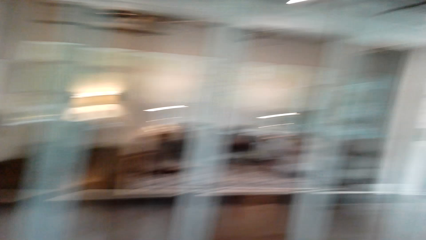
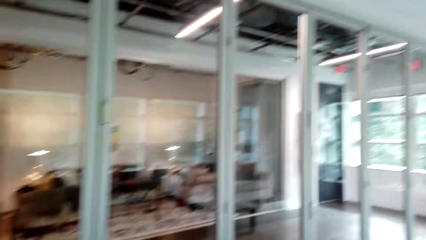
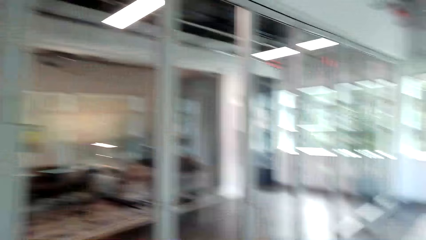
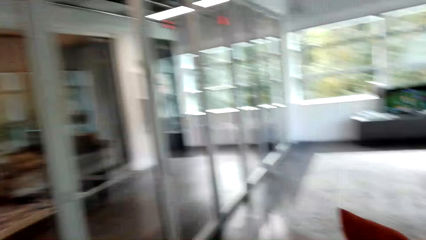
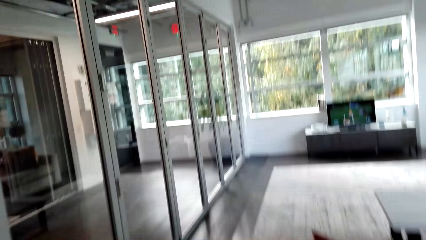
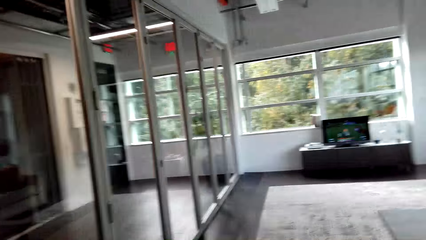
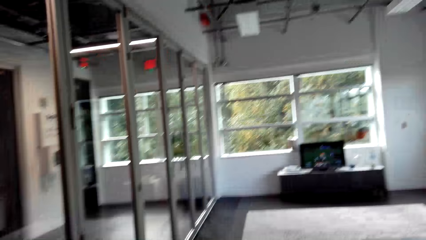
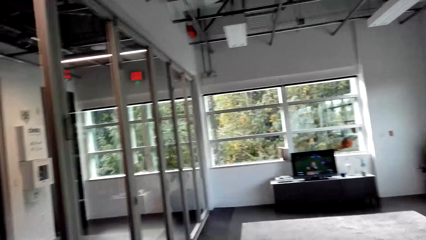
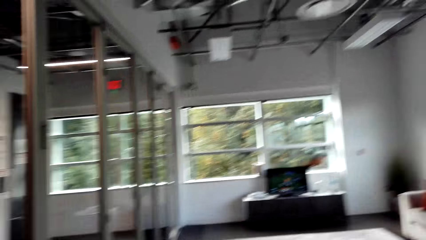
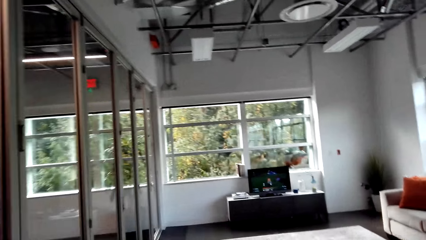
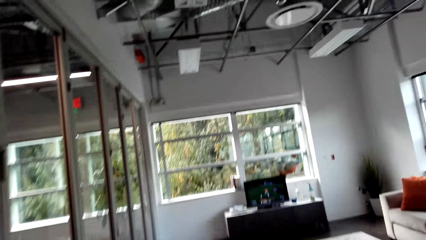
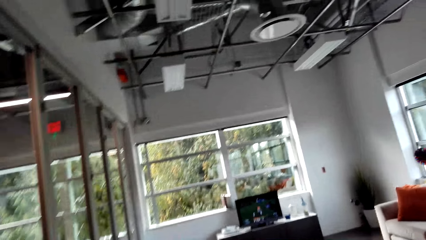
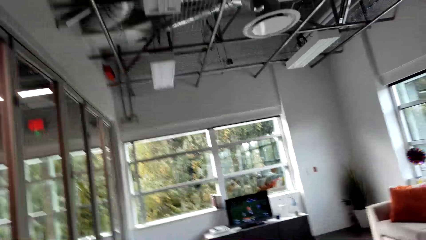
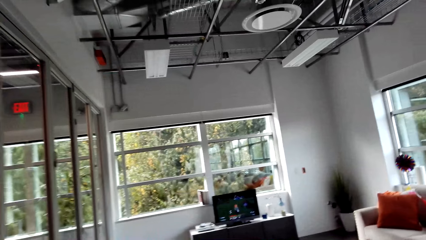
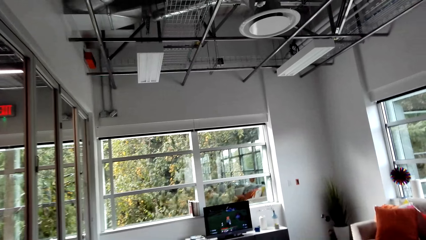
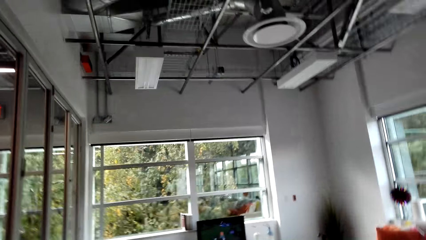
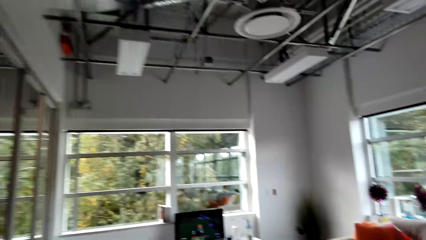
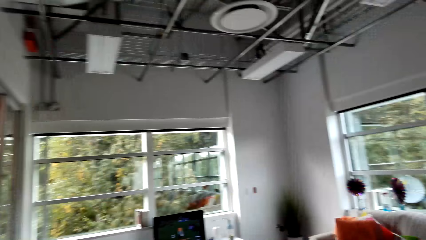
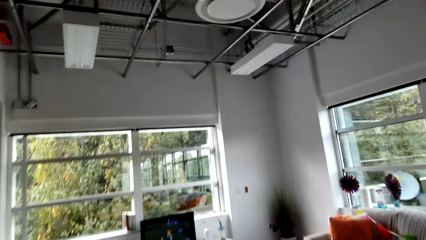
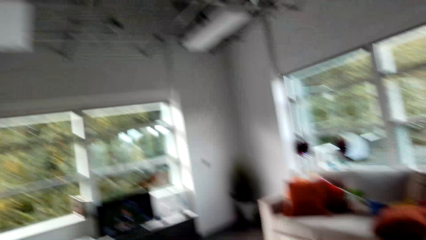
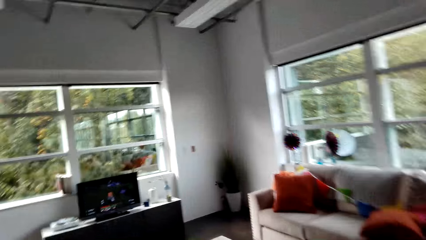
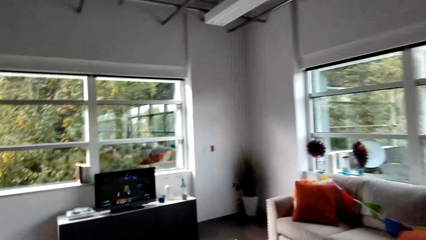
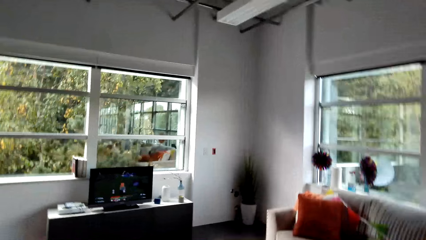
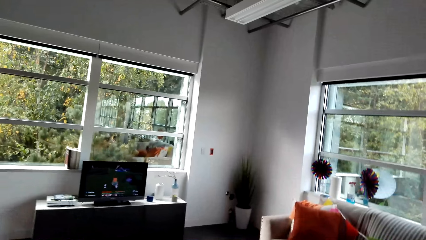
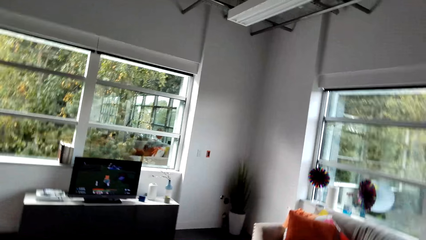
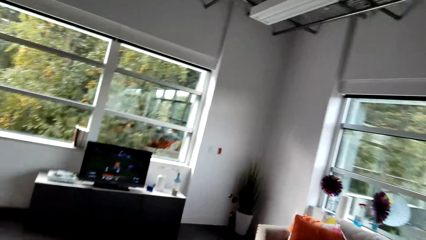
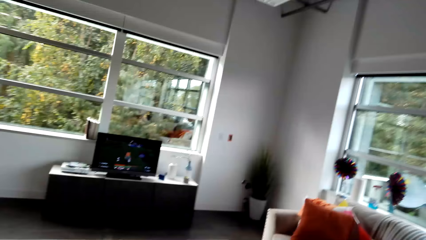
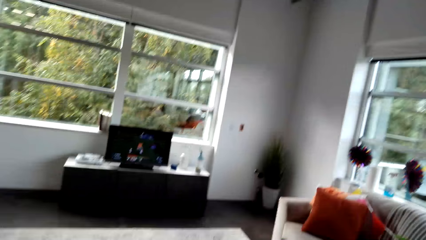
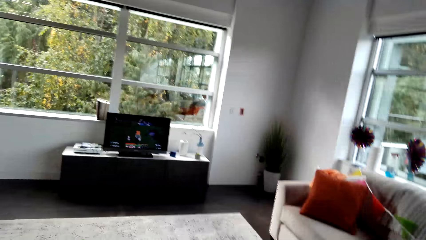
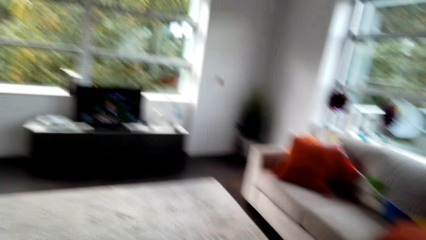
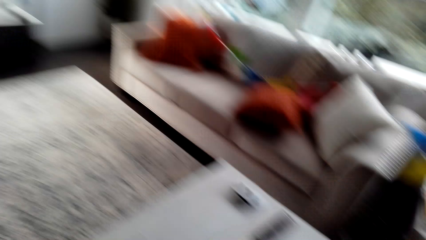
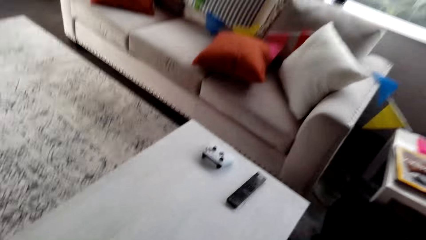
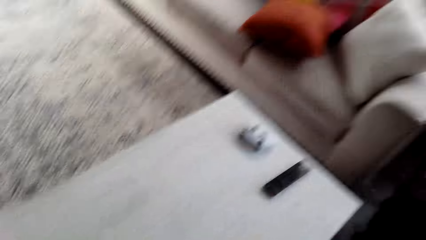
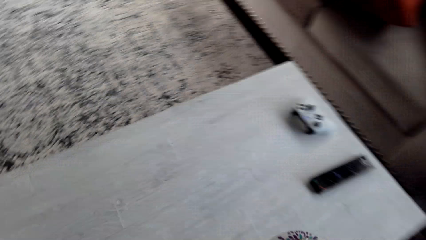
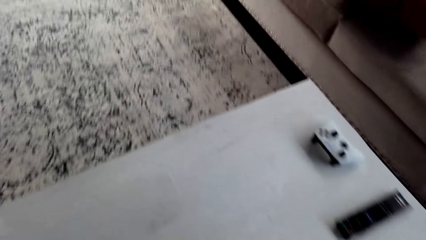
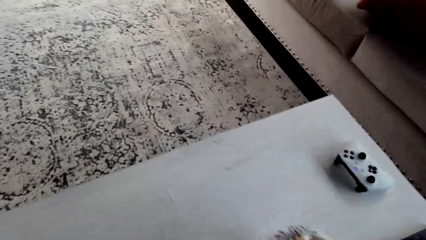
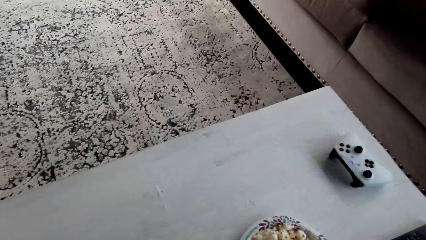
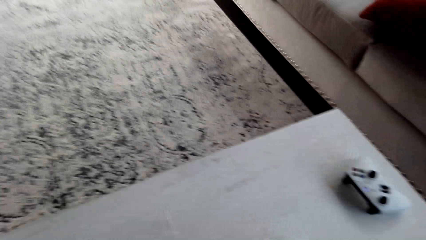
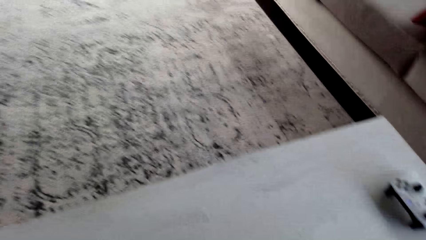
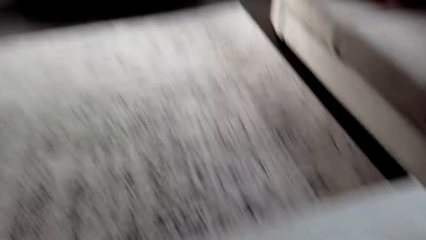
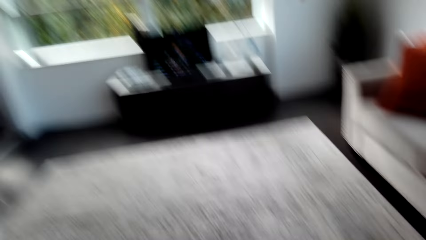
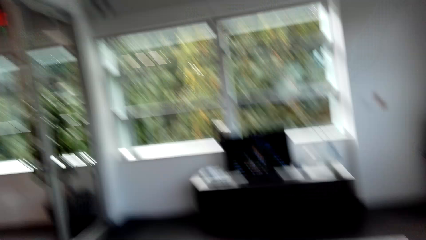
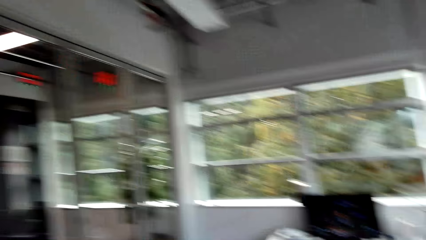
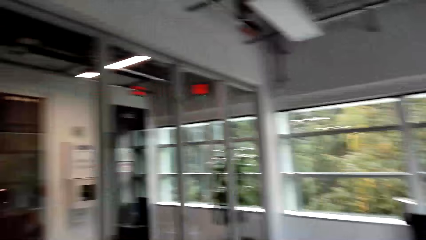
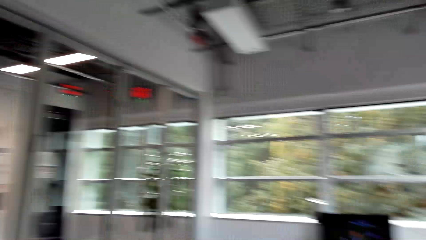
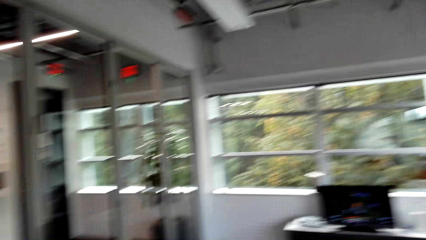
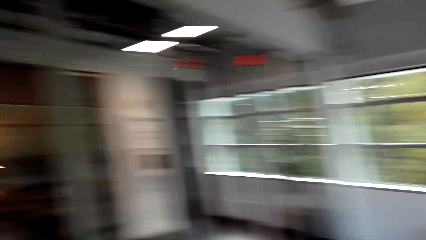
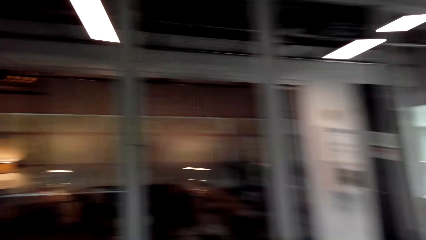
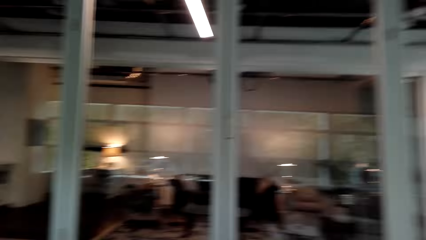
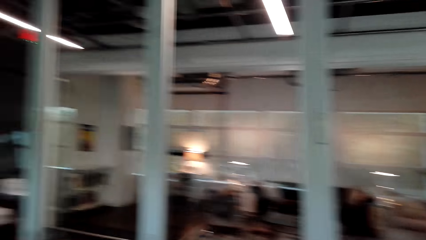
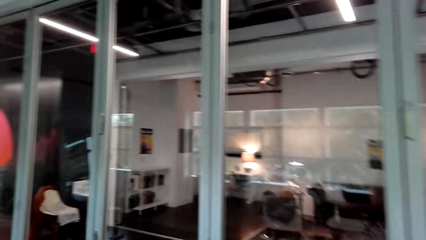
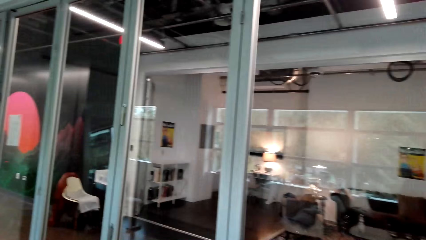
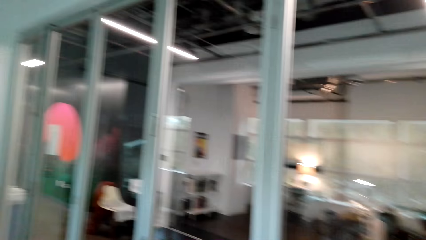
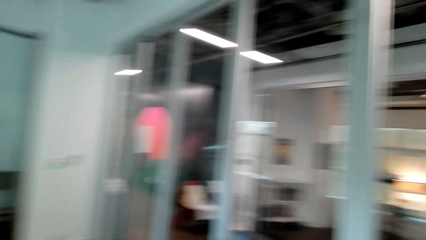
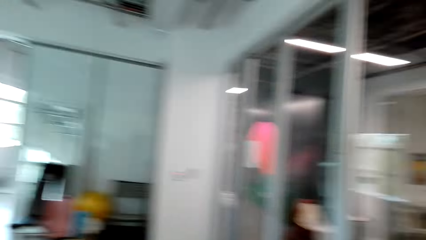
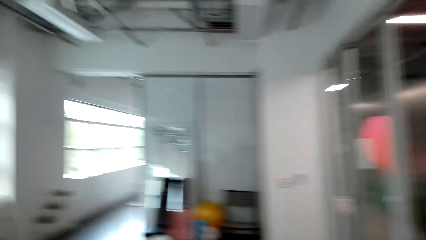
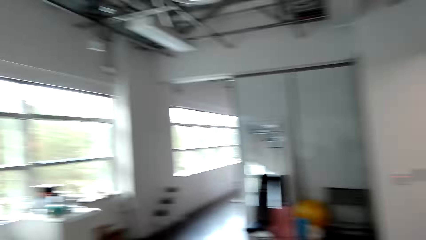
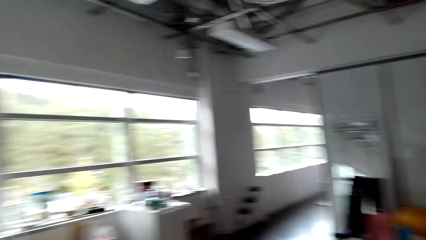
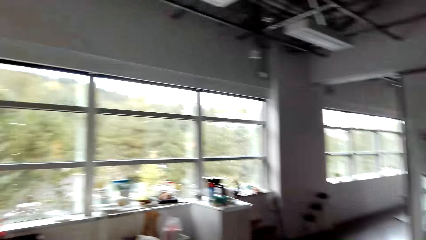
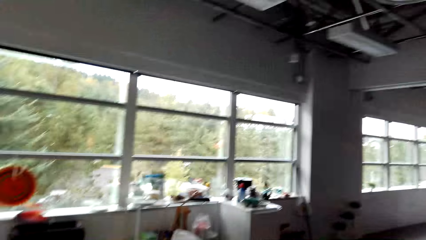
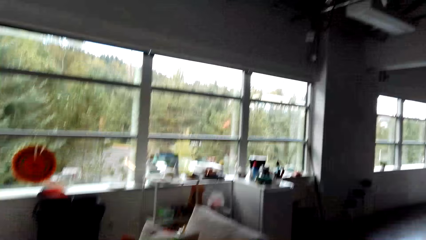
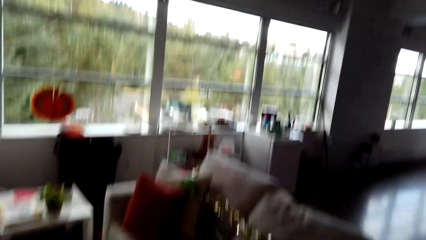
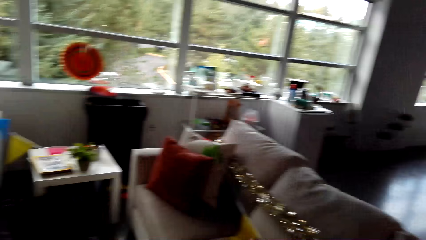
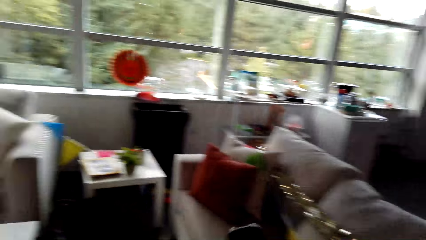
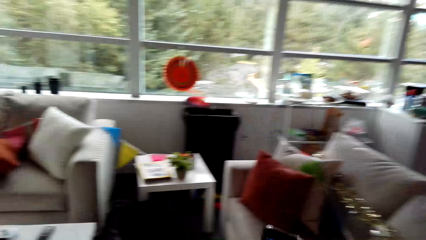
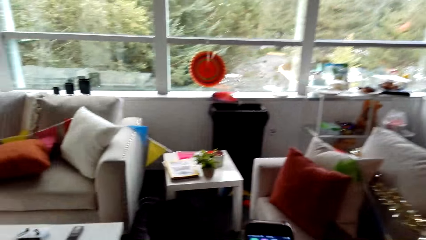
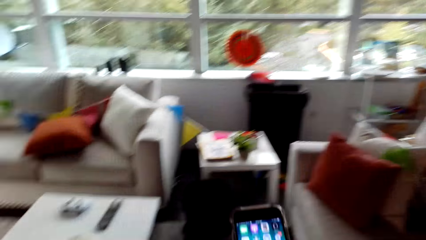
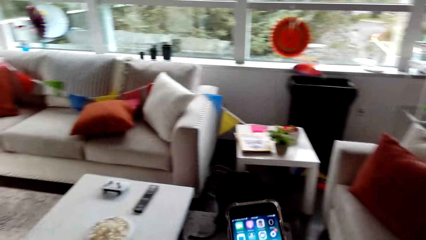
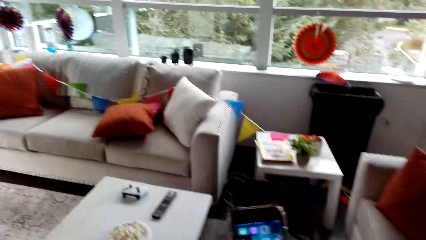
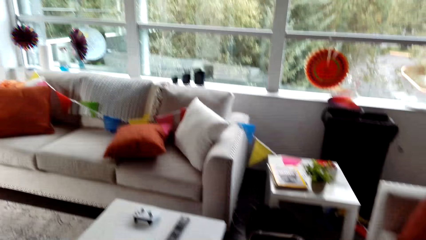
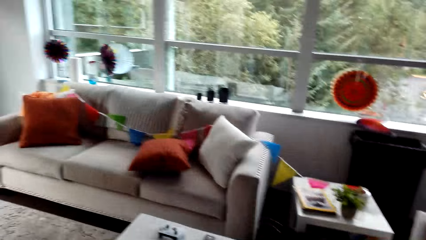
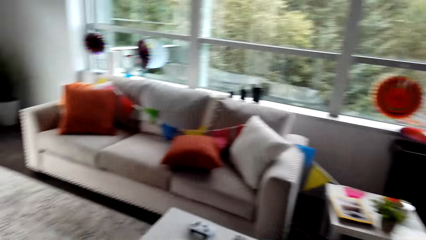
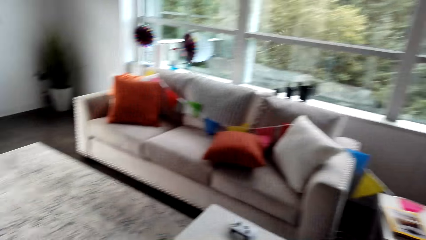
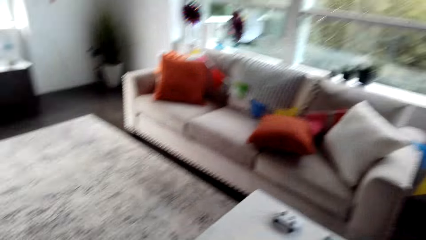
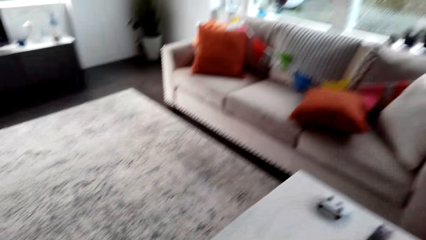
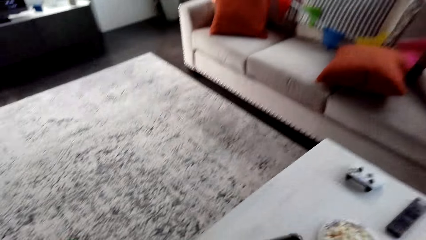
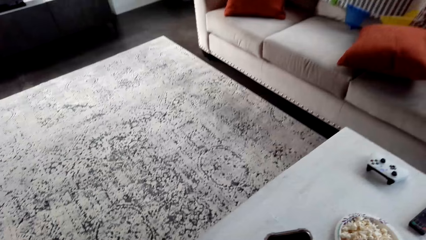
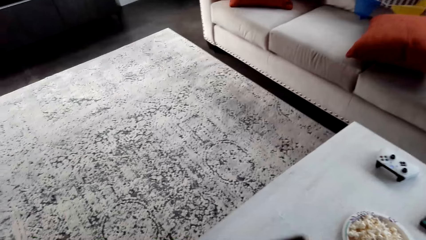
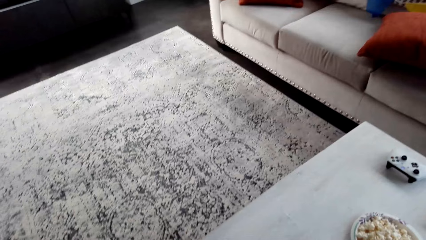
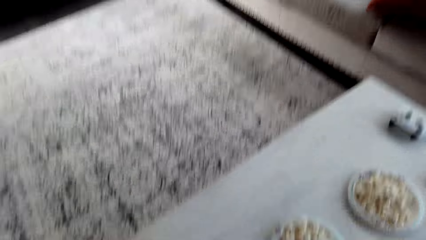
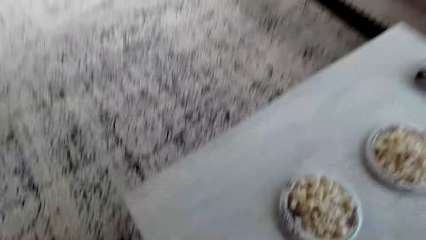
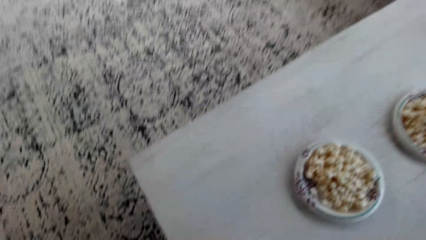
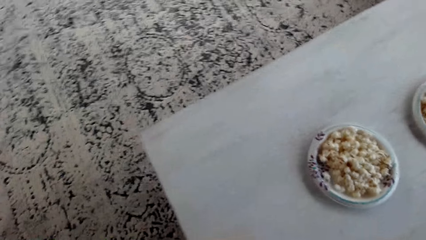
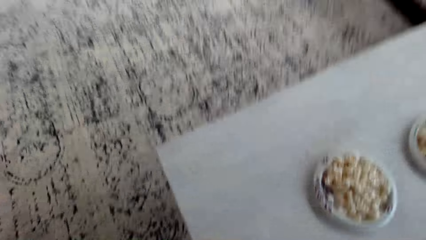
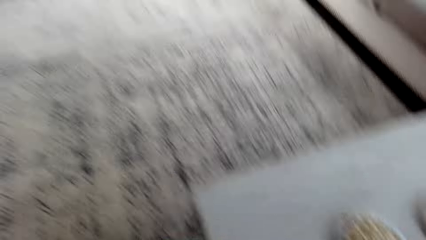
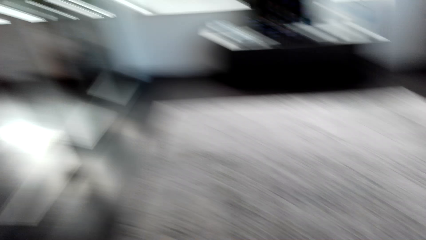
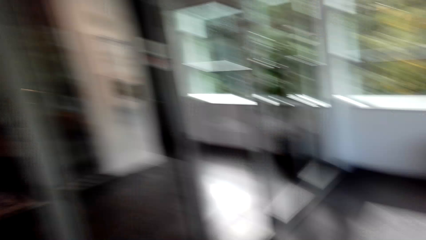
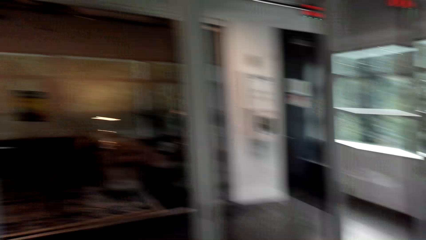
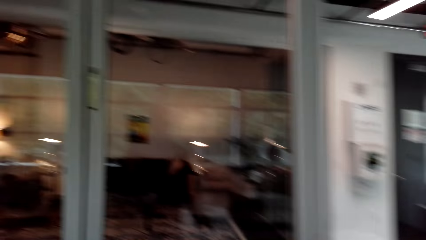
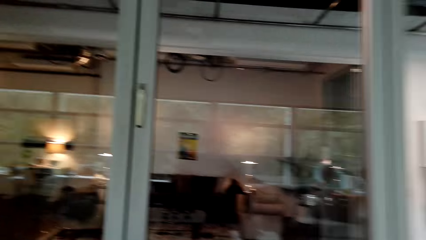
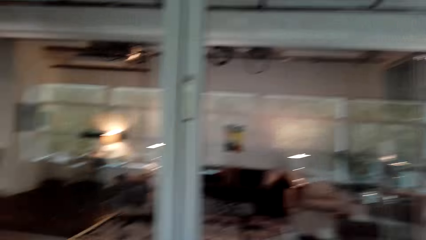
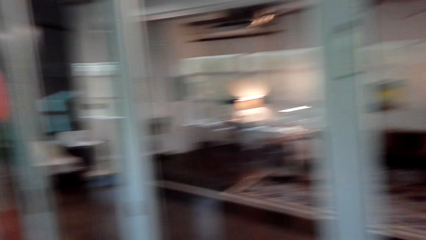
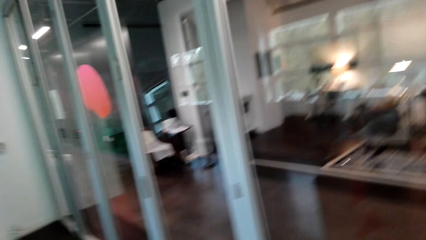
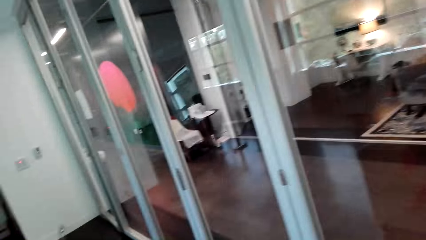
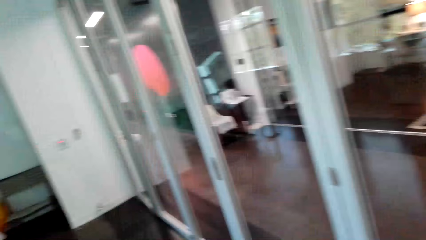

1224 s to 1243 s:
The camera wearer walks around the room towards a sofa. They put down a plate on a table. They look around the room. They operate a phone. They put down the phone. They look around the room.
